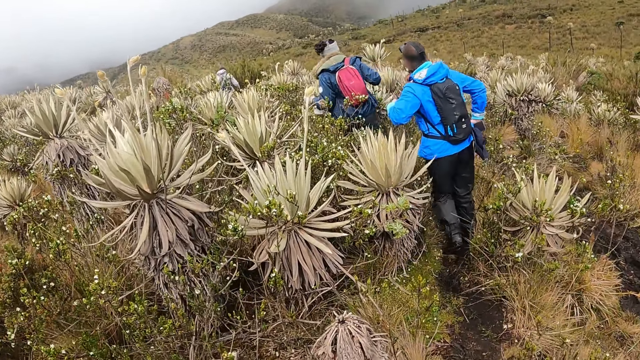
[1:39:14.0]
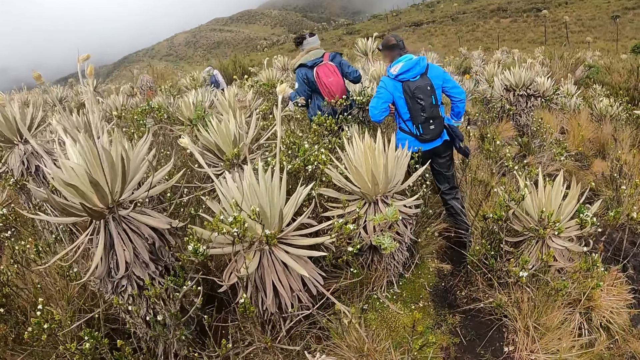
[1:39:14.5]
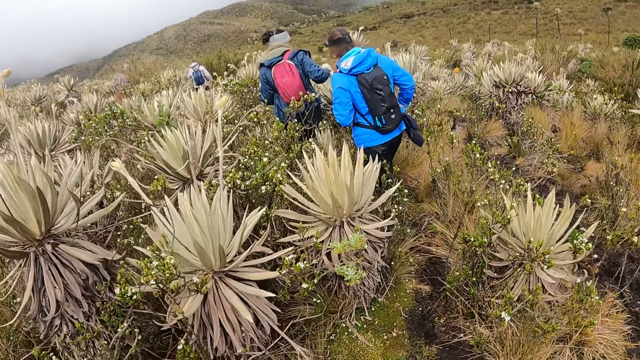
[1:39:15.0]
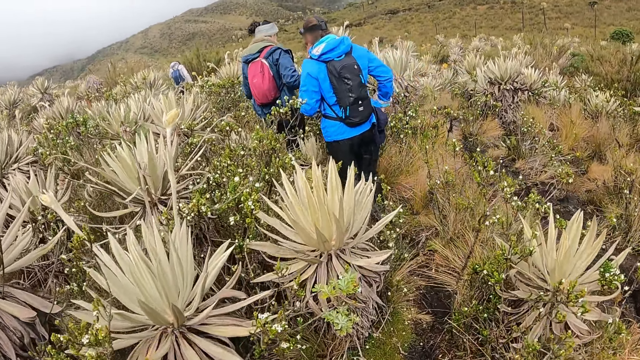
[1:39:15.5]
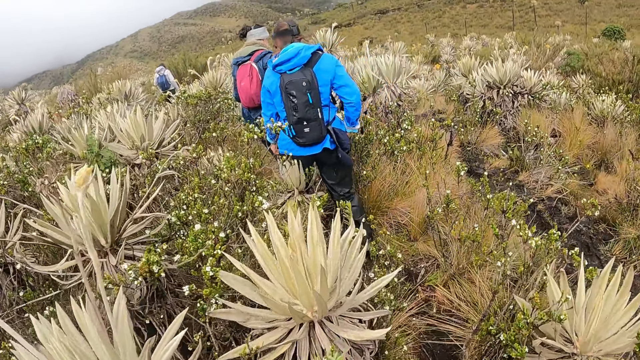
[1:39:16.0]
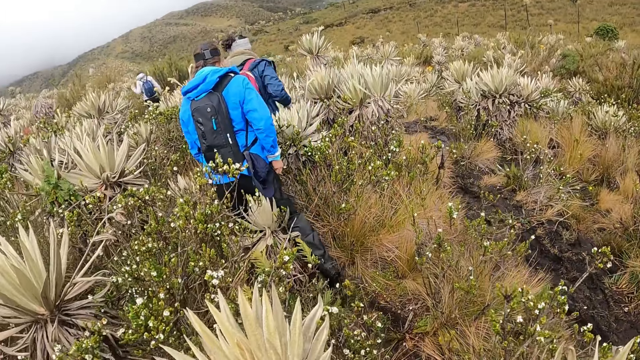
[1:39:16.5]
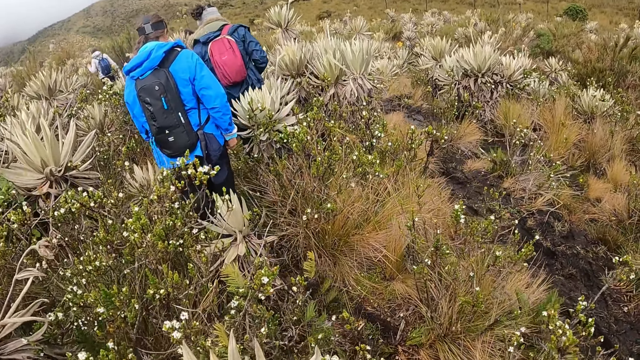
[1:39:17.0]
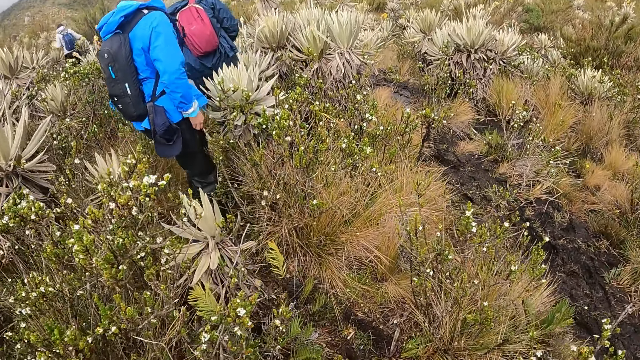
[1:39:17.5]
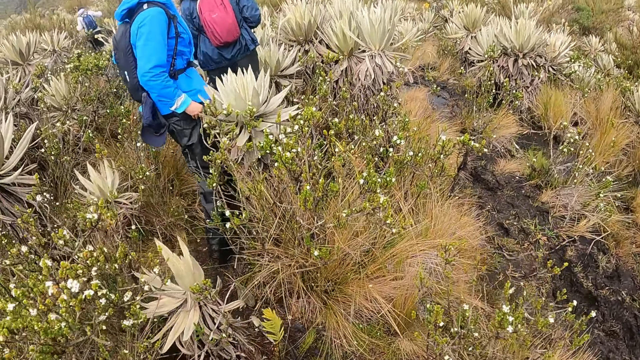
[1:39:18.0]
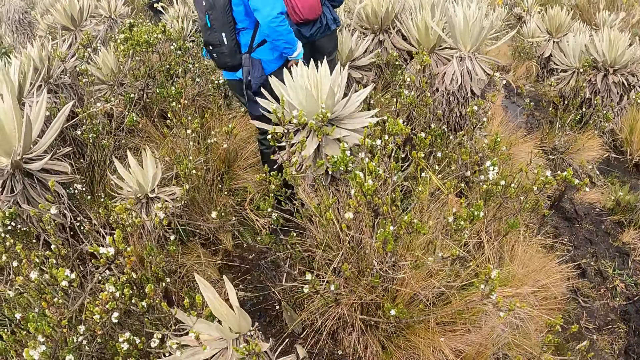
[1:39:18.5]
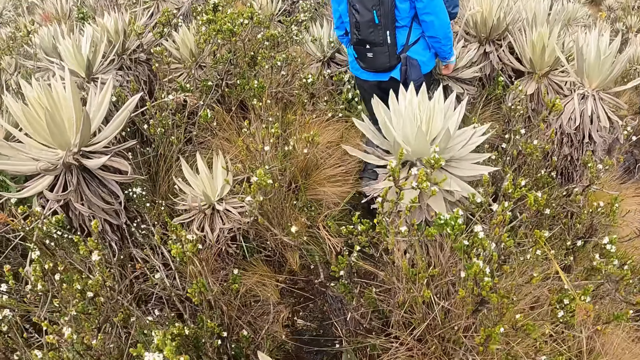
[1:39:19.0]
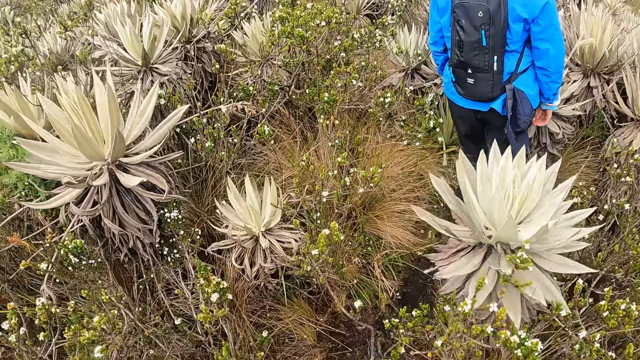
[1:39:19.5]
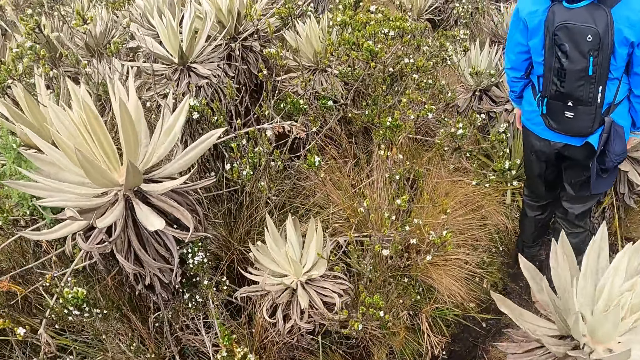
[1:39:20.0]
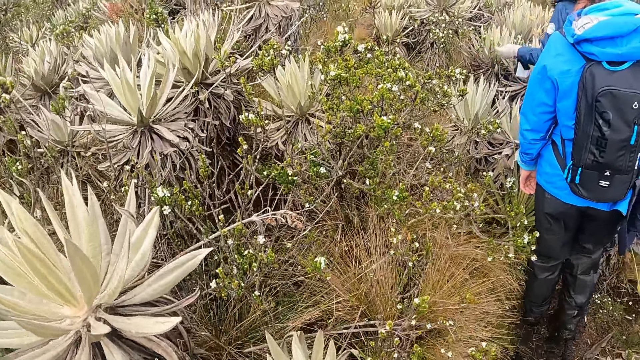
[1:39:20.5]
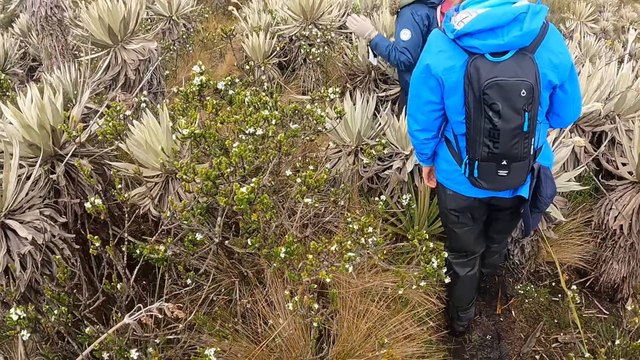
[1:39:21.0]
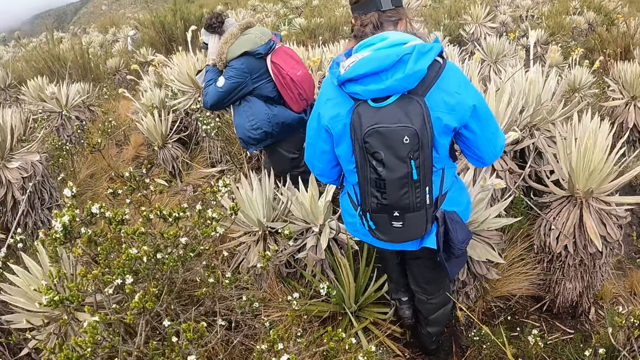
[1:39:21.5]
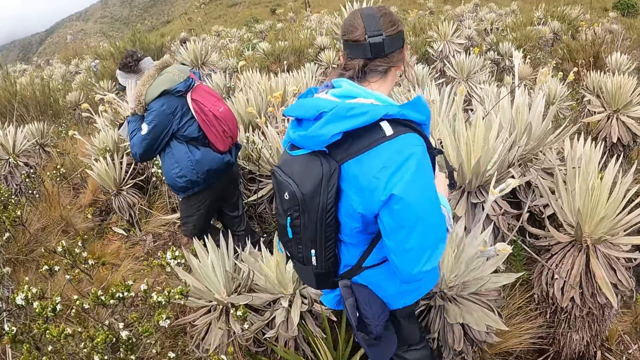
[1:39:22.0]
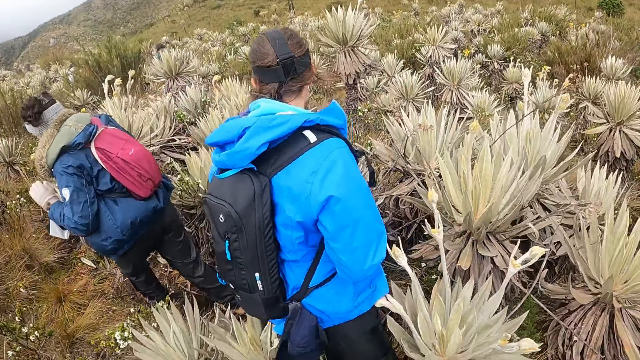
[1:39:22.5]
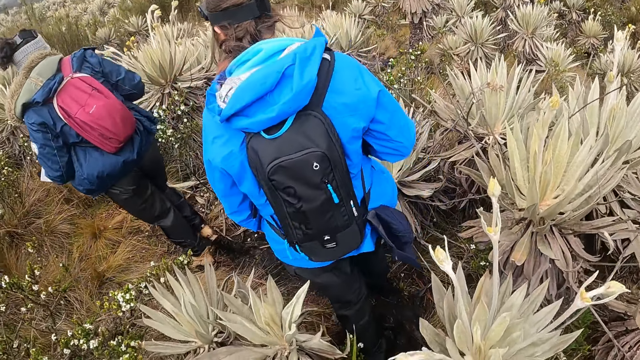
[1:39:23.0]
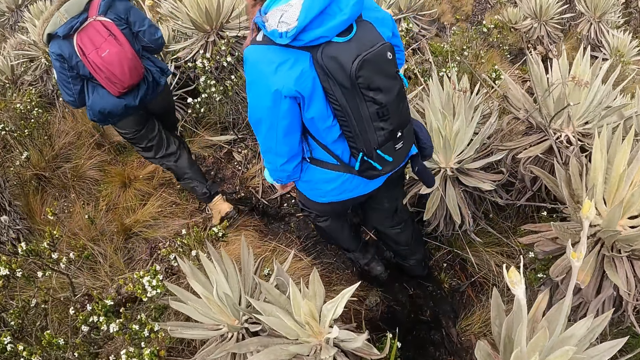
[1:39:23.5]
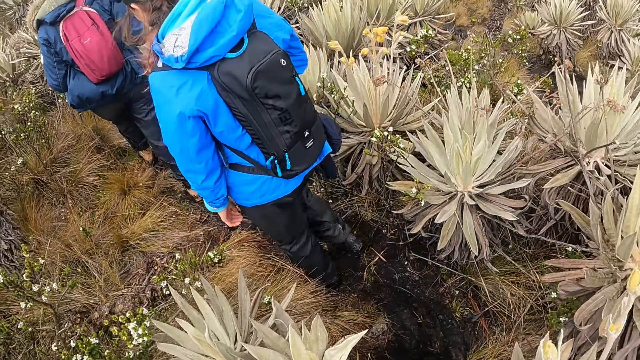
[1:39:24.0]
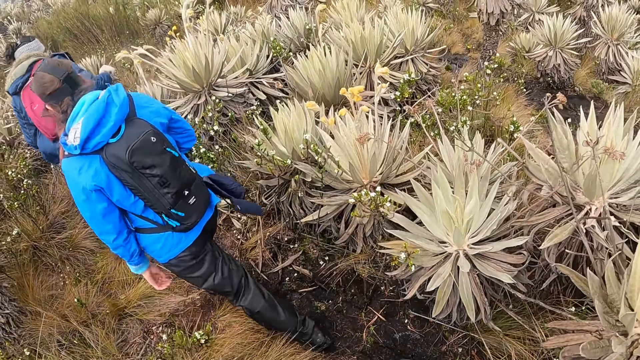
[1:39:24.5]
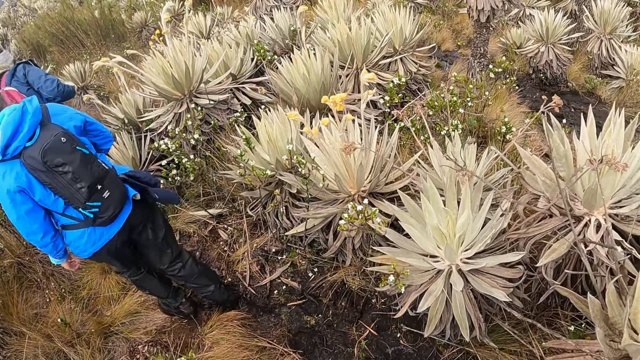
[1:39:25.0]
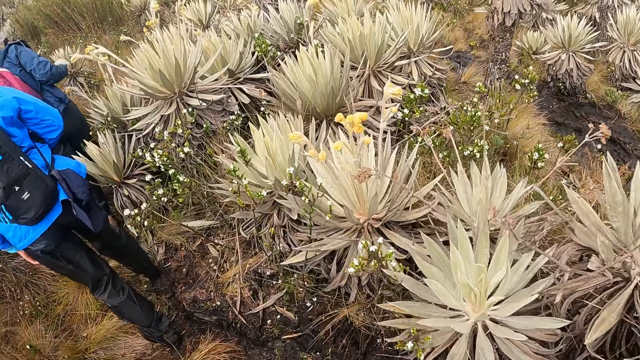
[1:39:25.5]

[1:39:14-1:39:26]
The camera wearer walks through the plants with the women.

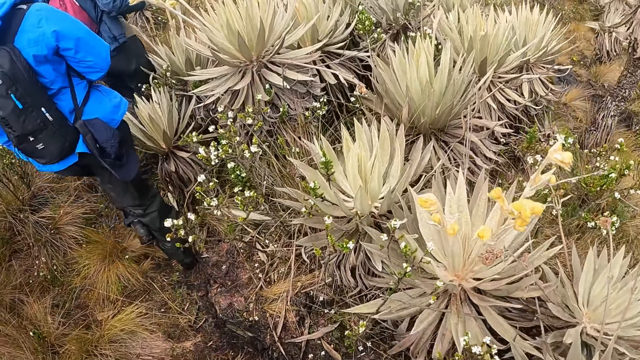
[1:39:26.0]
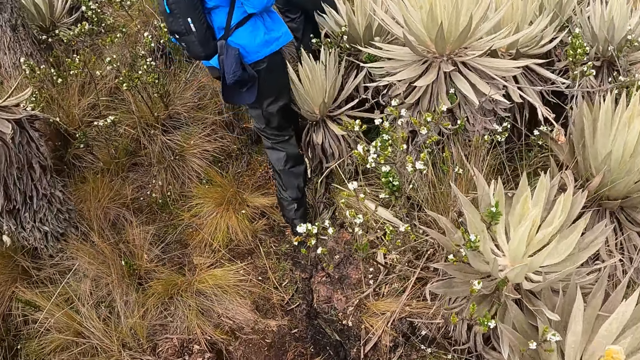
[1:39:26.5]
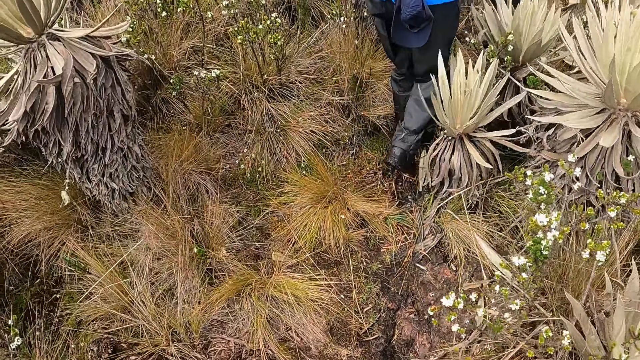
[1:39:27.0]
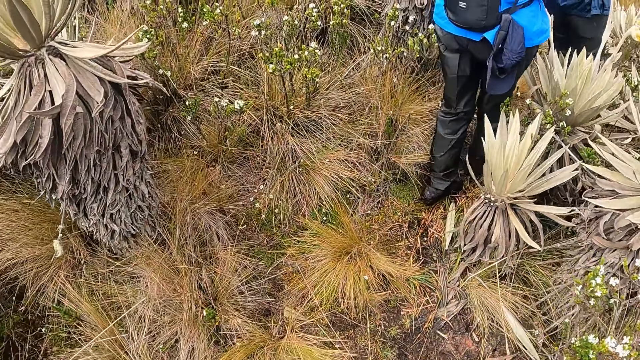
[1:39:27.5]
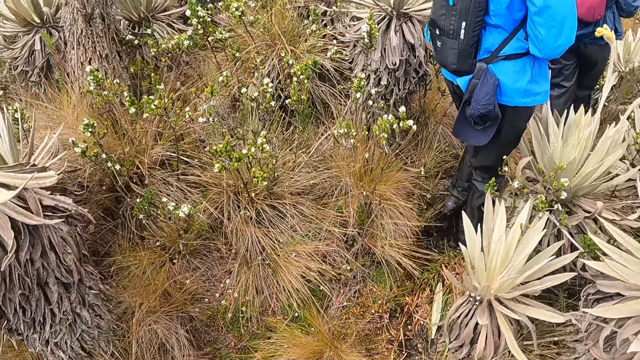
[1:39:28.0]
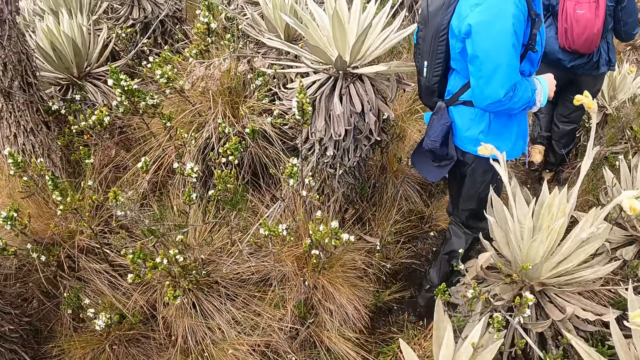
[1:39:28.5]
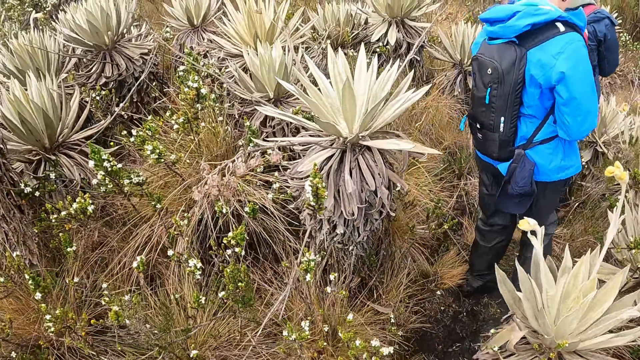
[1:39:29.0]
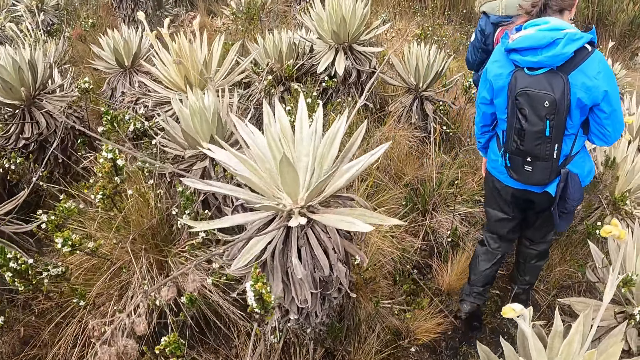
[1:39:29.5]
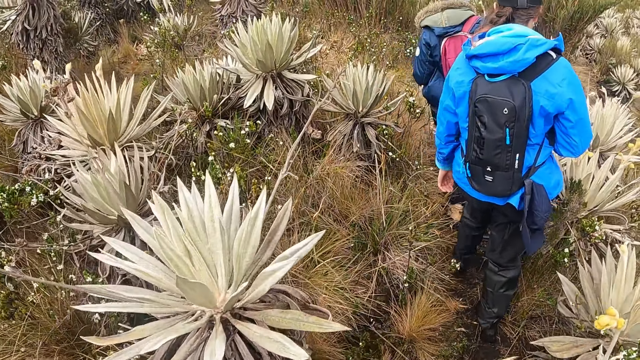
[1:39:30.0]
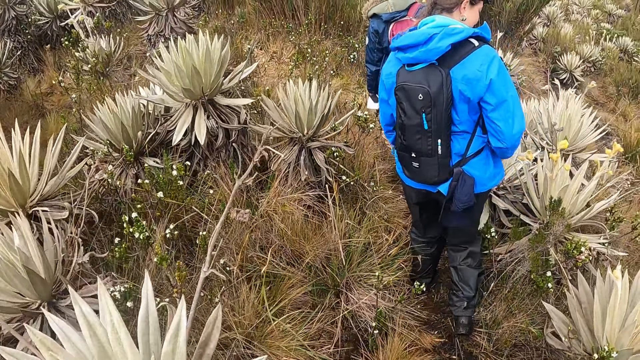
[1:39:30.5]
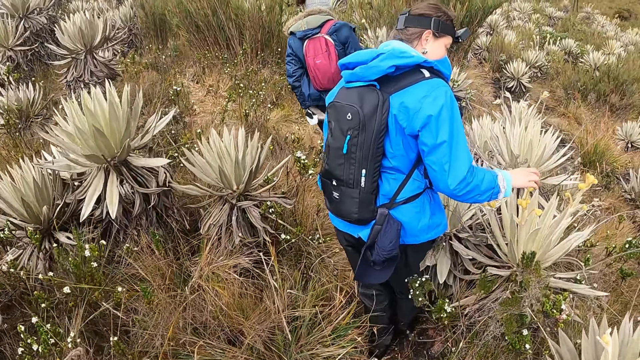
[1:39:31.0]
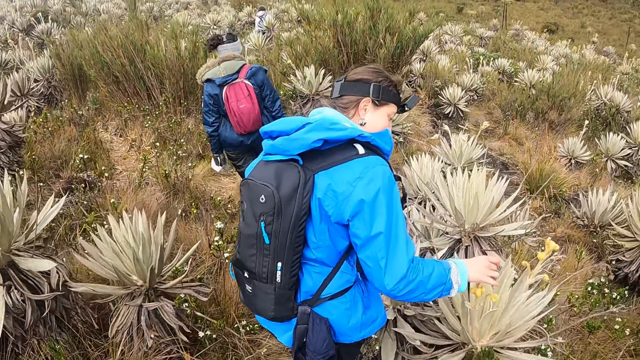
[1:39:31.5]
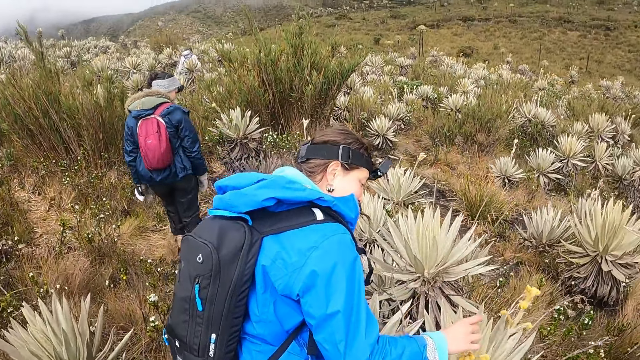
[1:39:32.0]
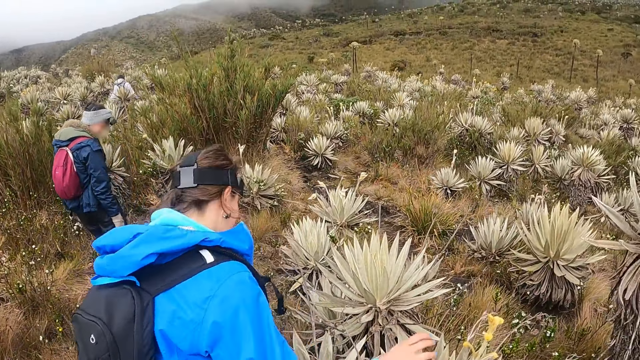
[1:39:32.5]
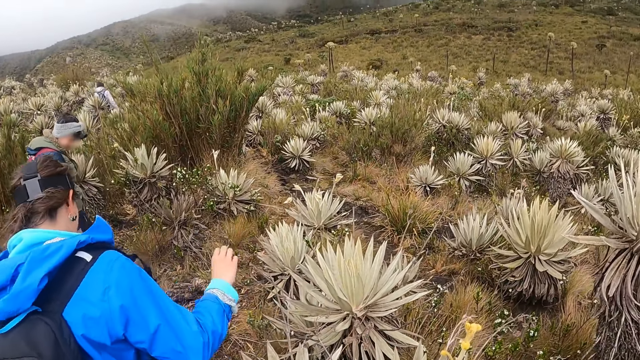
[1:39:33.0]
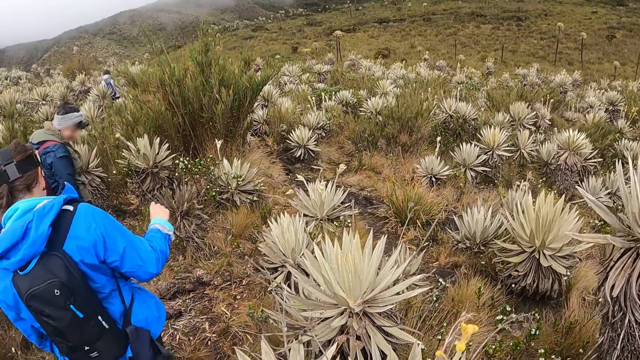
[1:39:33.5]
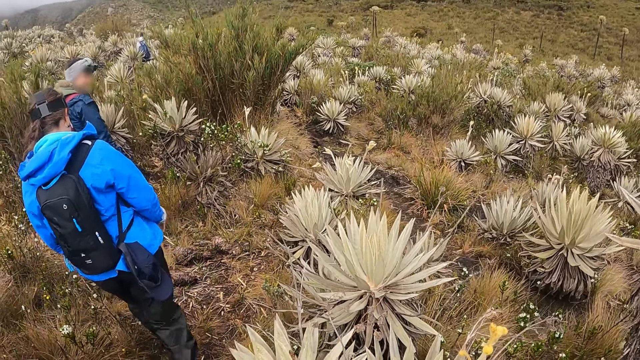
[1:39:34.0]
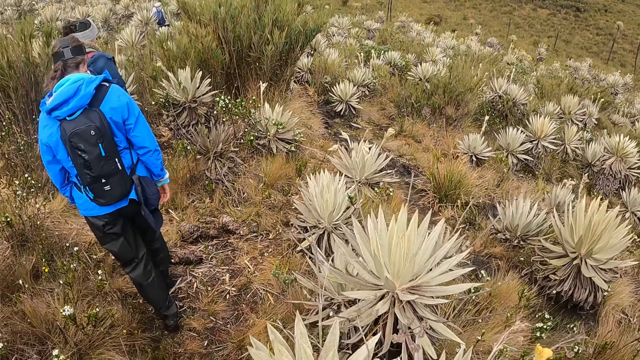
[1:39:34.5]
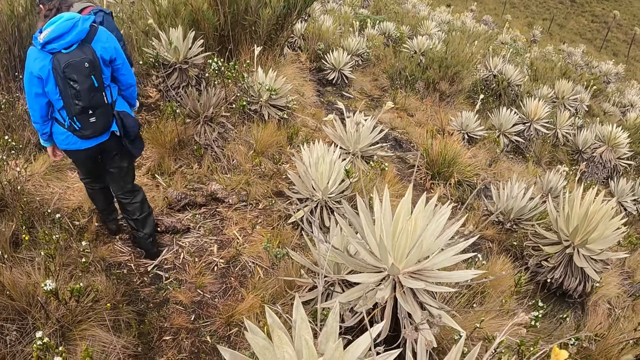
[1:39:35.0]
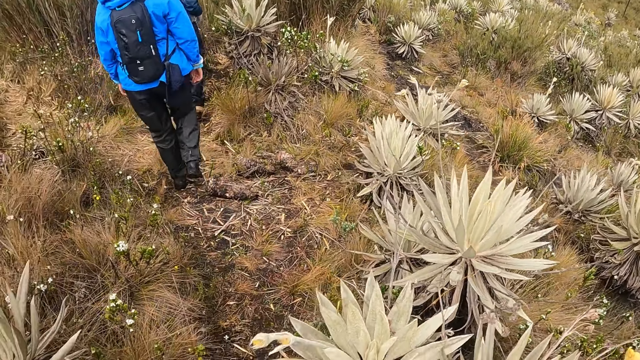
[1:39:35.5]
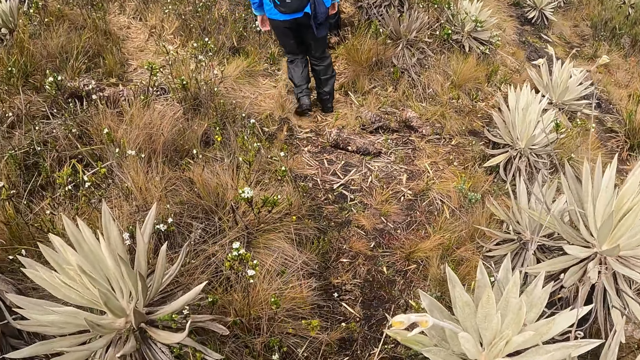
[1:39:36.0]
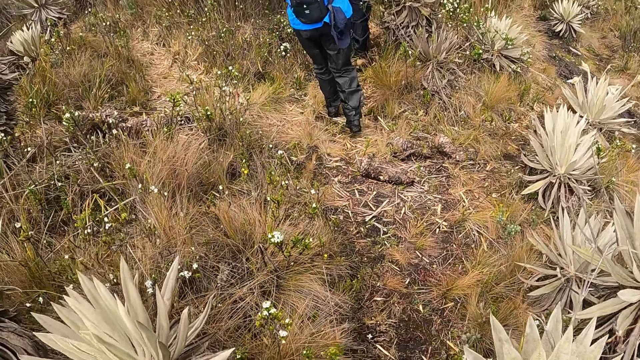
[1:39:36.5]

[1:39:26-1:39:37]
A woman touches a leaf with her right hand. The woman walks away.
